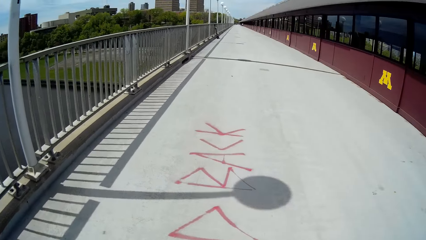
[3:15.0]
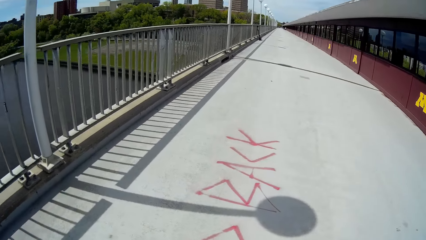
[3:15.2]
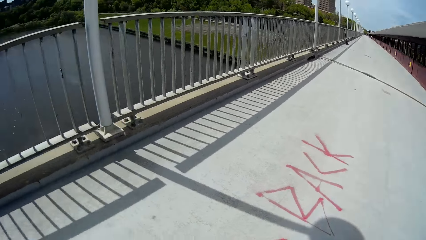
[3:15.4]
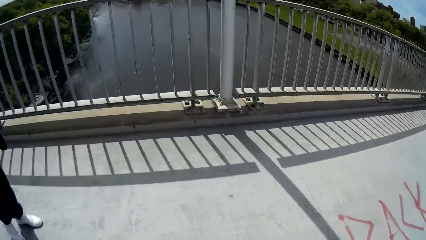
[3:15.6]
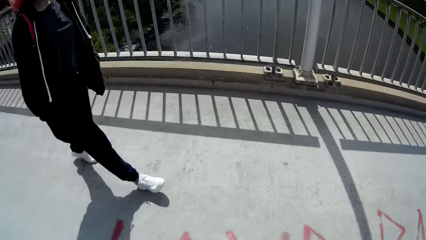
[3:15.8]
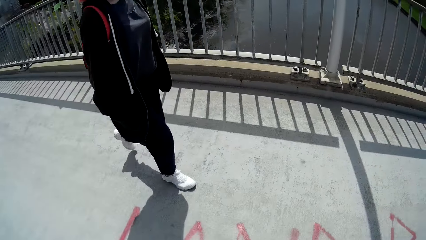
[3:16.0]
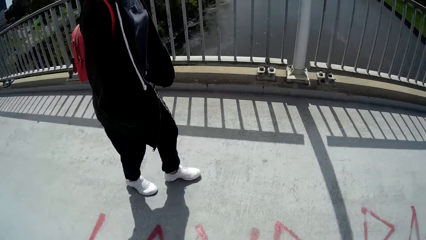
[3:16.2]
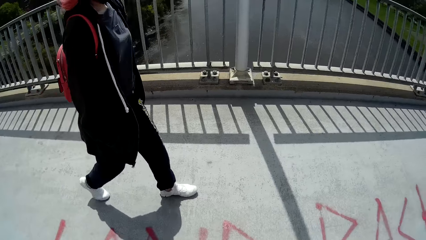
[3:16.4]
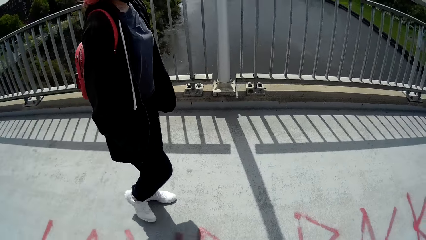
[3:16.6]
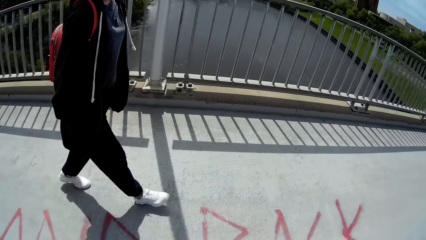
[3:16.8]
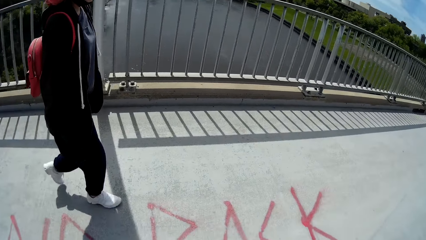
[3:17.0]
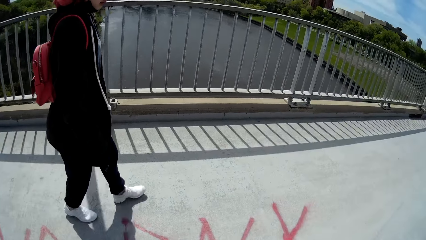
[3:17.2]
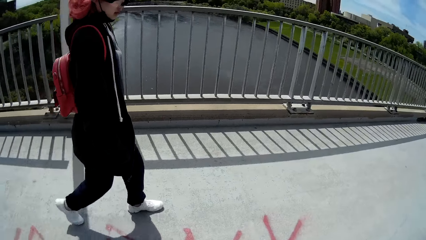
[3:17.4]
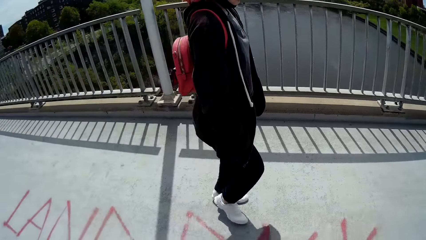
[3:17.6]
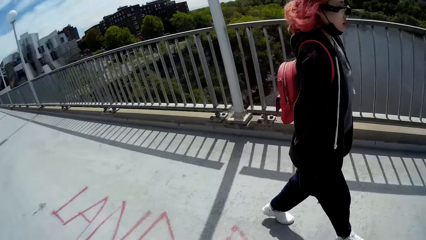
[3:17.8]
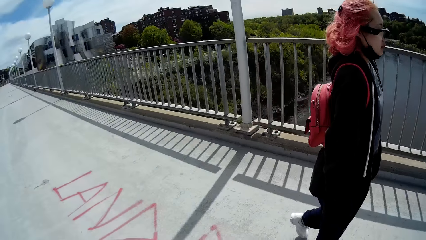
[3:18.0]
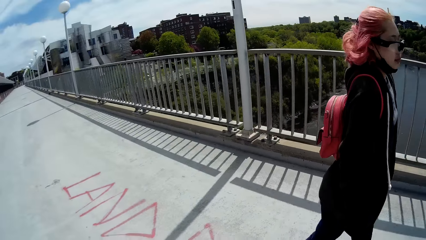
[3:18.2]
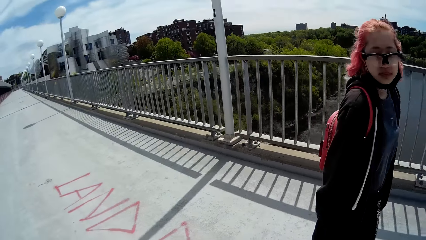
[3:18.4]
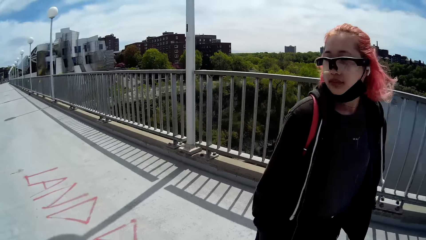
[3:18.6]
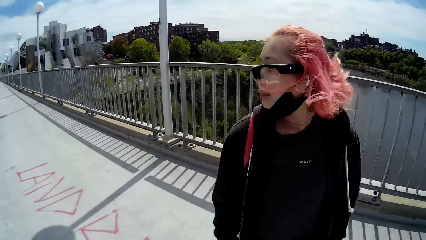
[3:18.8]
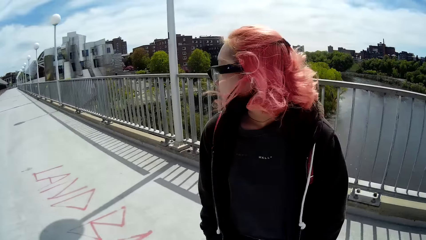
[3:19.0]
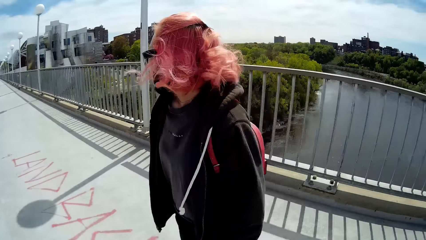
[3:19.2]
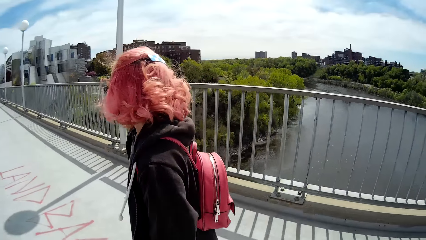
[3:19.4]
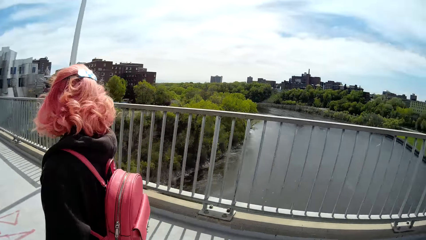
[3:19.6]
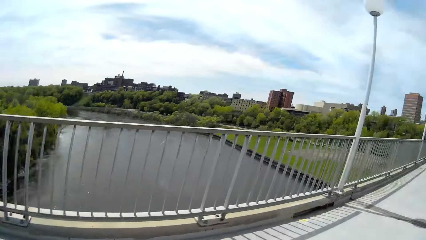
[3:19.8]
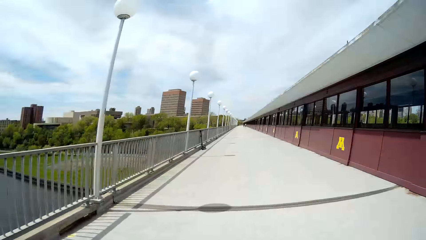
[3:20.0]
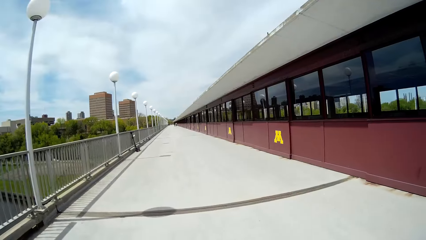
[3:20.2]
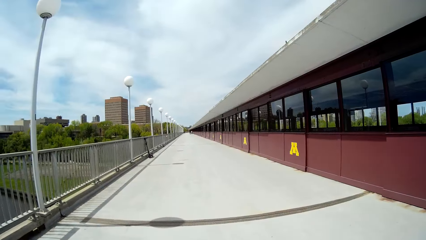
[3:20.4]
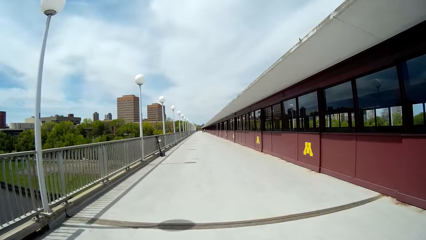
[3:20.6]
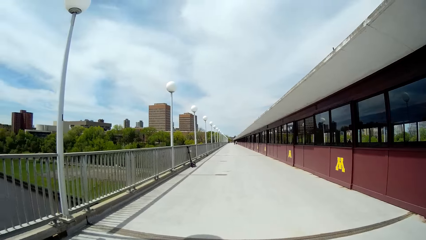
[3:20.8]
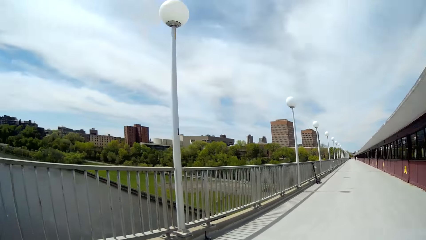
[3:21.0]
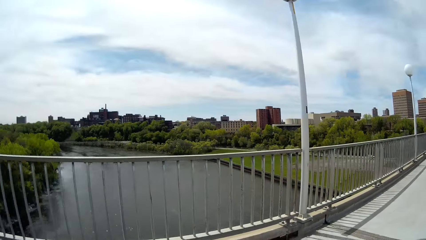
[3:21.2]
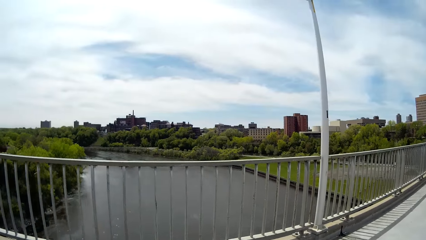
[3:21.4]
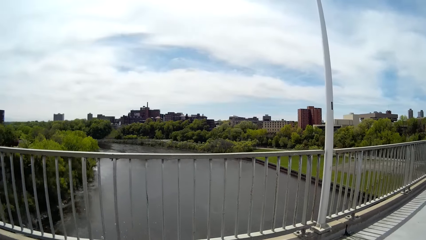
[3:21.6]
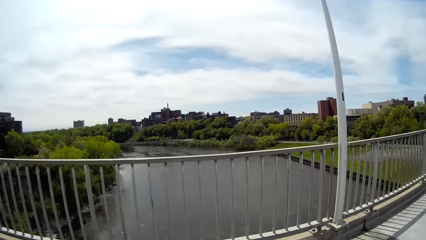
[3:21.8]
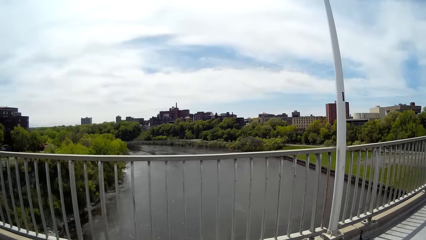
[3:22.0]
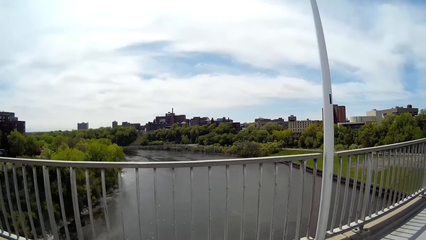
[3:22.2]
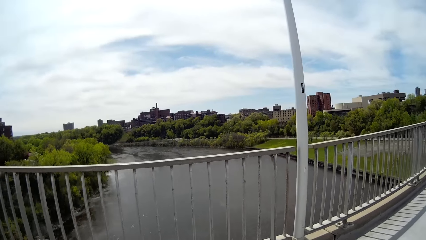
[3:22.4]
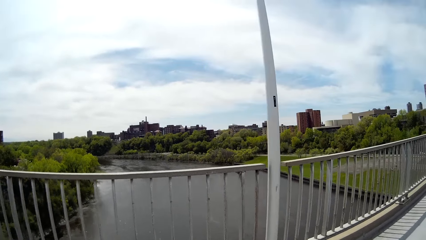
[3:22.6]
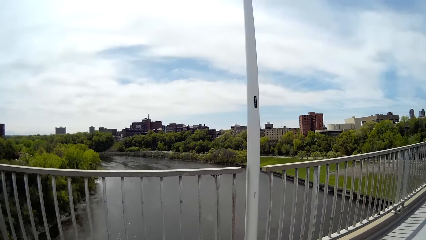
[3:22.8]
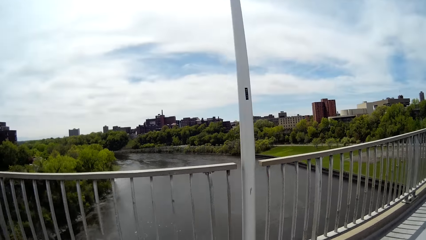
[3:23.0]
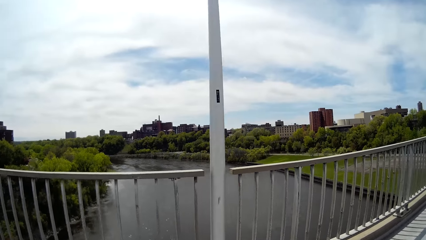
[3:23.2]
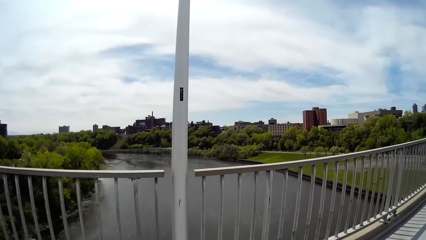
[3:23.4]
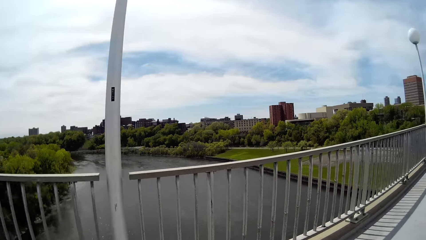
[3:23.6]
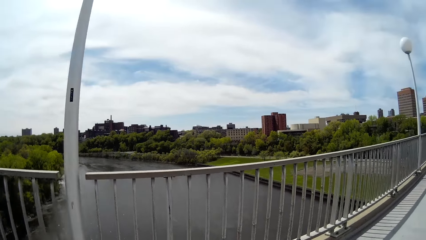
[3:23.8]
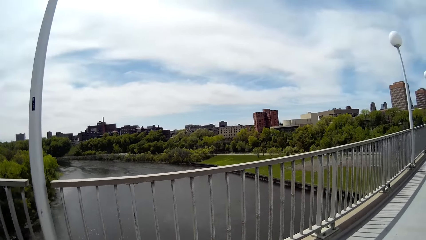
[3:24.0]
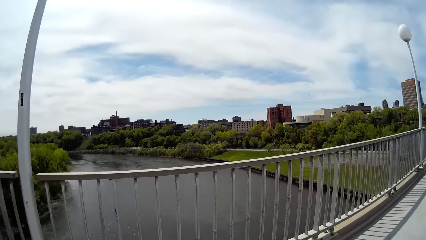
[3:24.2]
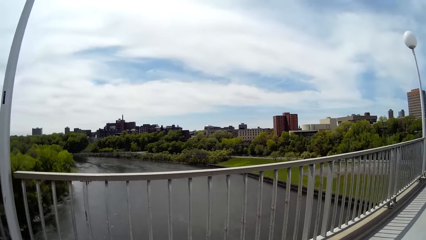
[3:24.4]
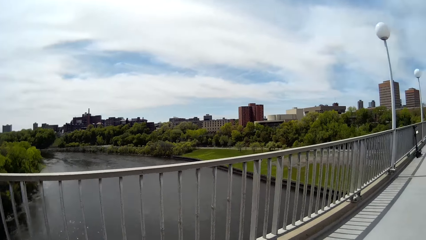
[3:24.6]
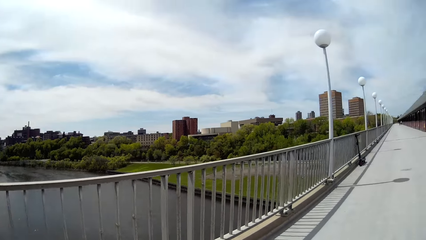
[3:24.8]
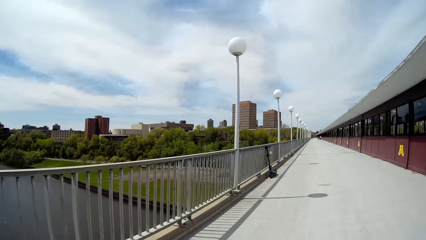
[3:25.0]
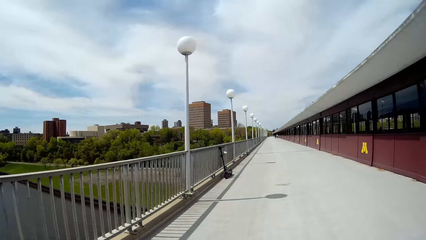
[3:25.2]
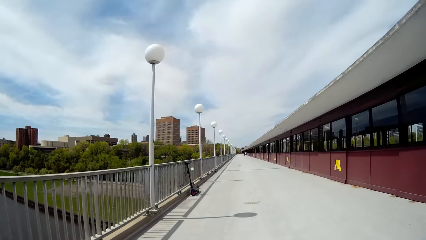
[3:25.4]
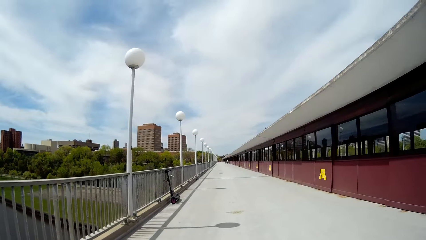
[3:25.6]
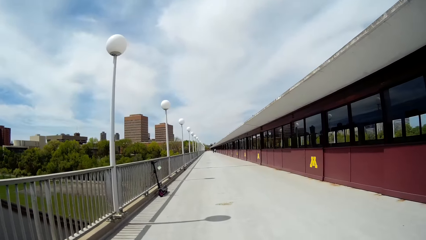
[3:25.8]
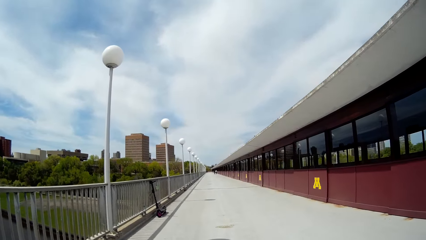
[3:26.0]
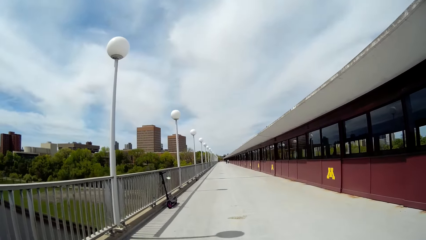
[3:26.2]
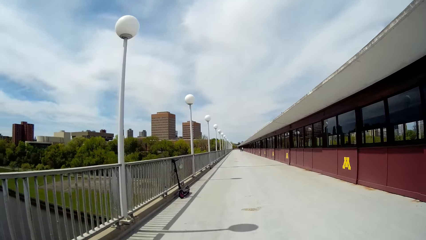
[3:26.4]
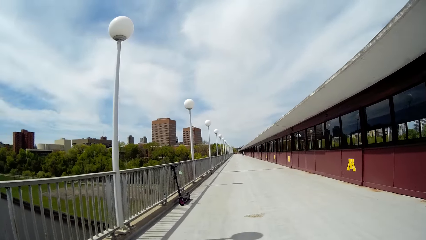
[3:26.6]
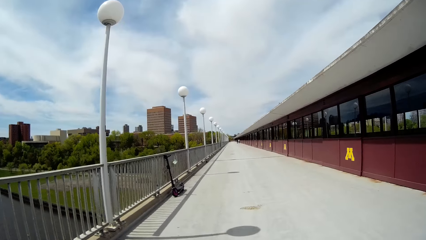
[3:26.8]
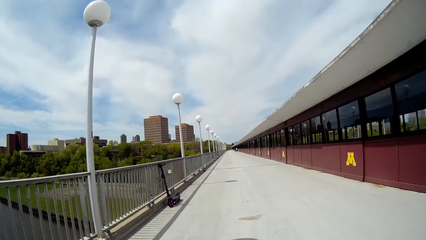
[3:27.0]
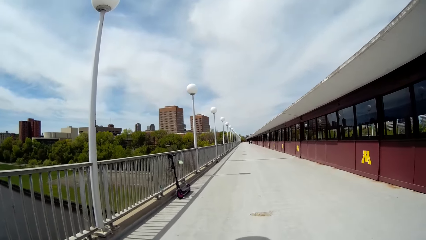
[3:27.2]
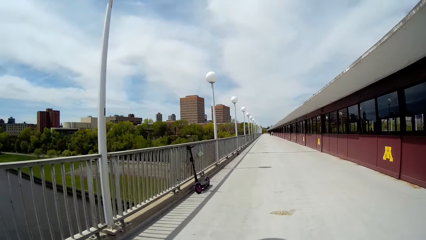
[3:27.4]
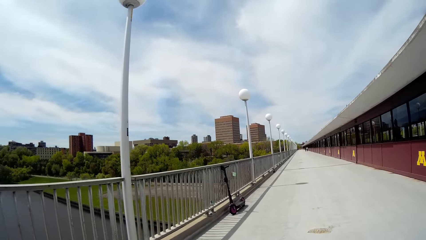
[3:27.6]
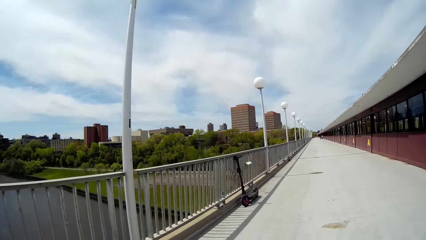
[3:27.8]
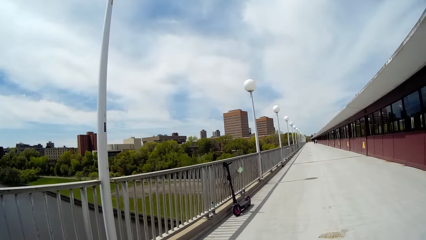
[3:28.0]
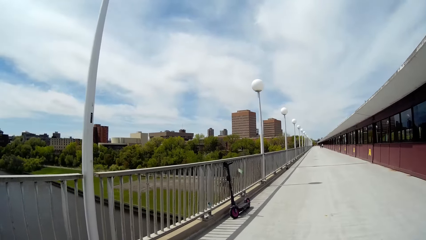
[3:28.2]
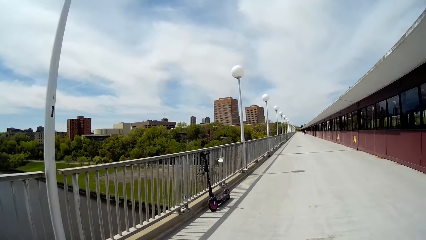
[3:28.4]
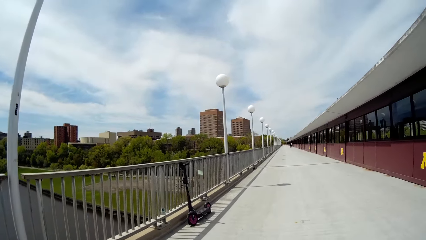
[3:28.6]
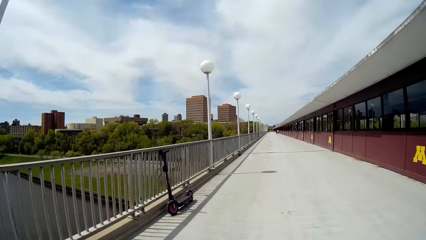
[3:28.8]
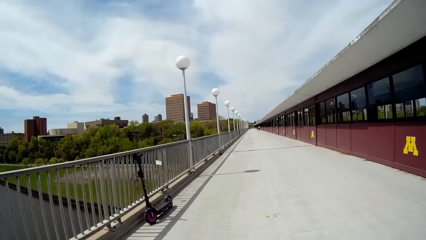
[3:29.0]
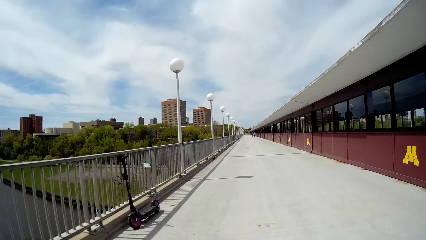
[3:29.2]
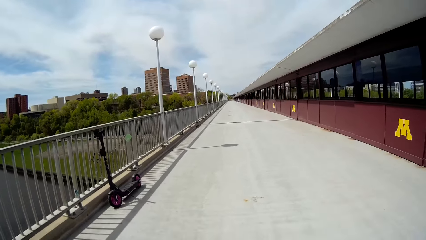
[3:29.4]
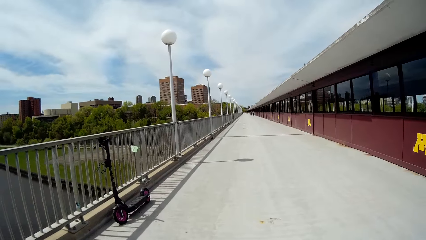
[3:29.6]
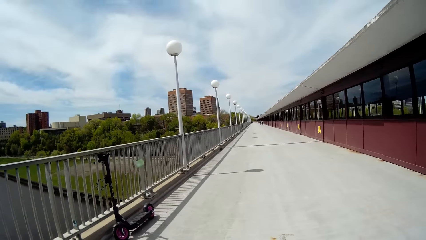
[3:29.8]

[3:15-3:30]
A woman walks around. The camera wearer interacts with the woman. They look around. They walk around.
